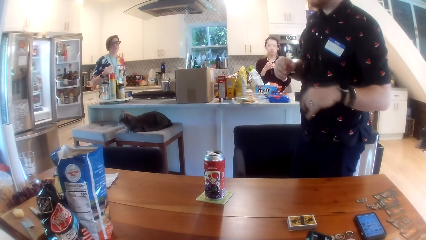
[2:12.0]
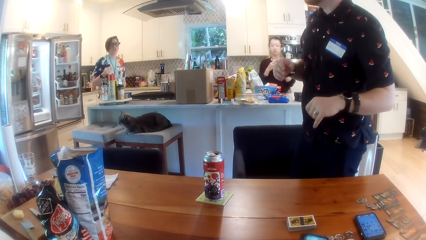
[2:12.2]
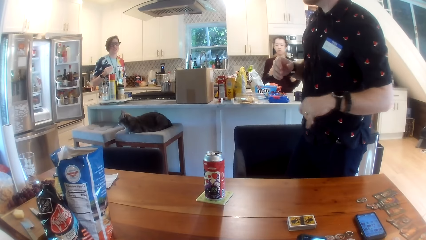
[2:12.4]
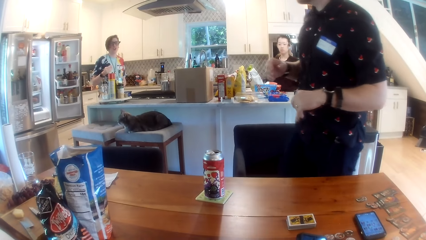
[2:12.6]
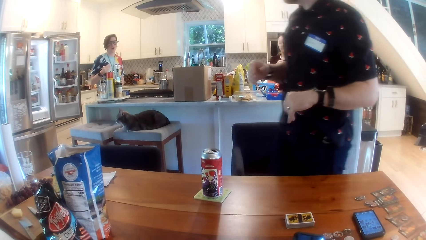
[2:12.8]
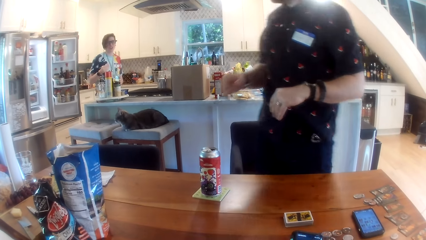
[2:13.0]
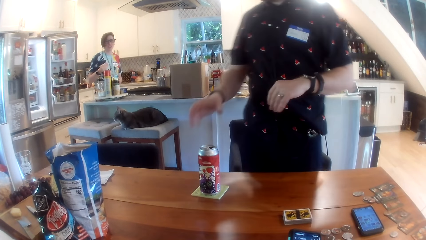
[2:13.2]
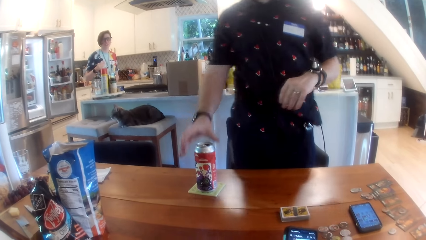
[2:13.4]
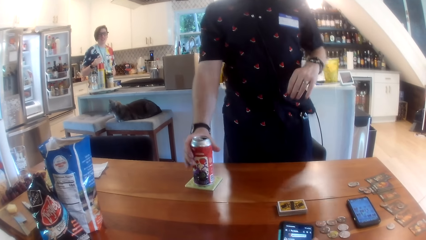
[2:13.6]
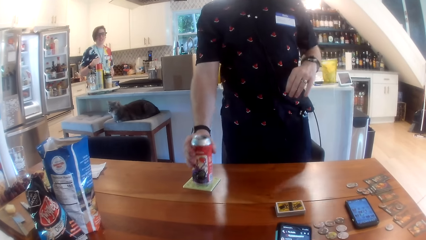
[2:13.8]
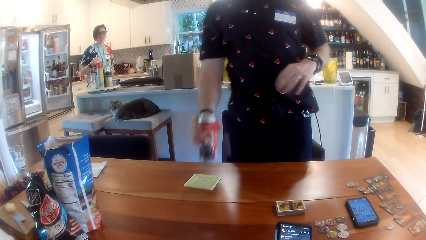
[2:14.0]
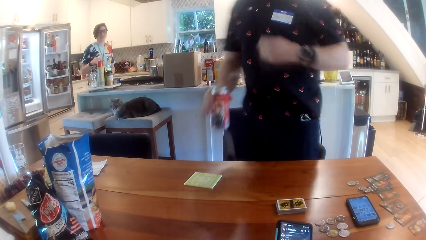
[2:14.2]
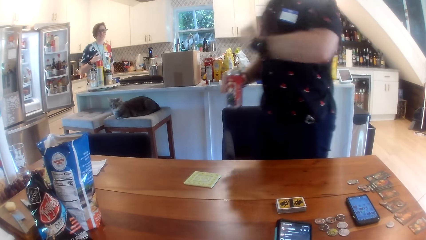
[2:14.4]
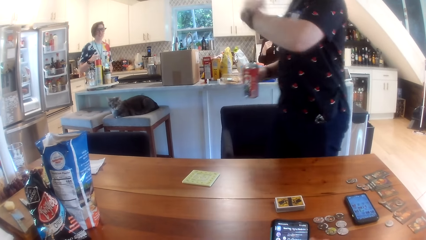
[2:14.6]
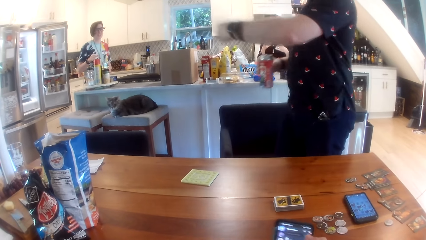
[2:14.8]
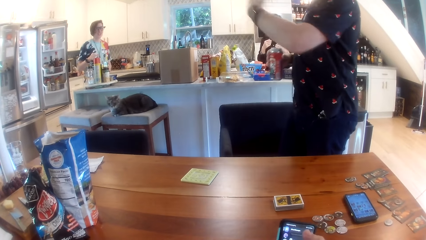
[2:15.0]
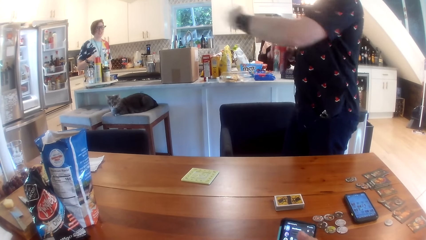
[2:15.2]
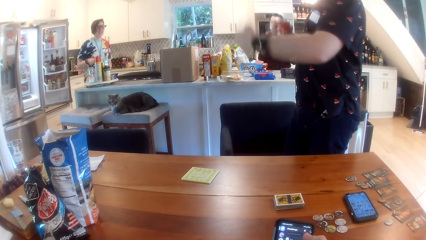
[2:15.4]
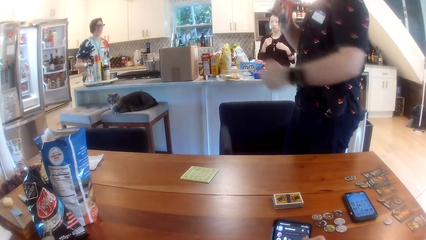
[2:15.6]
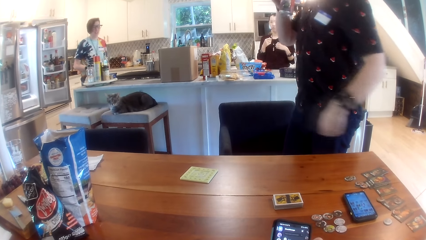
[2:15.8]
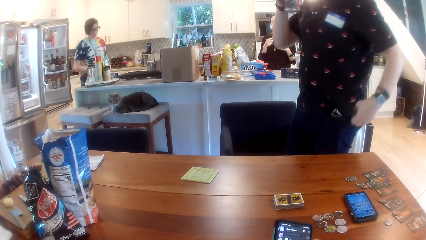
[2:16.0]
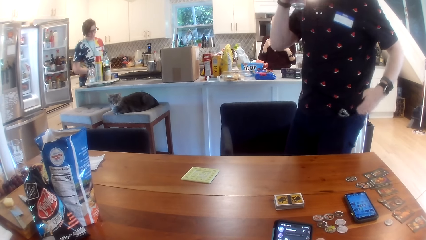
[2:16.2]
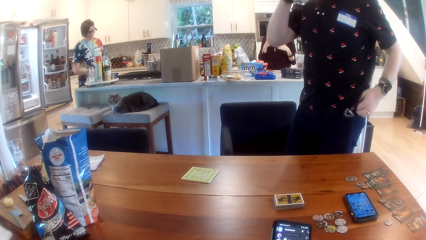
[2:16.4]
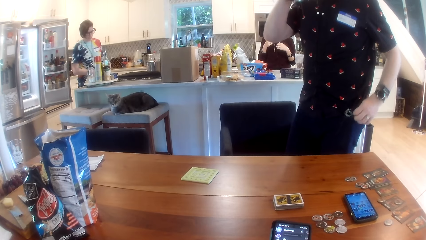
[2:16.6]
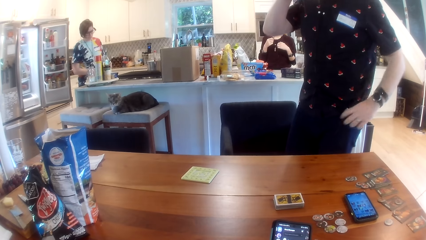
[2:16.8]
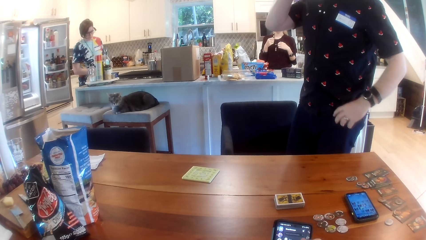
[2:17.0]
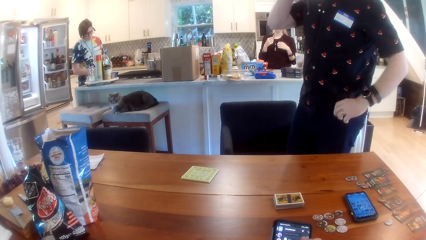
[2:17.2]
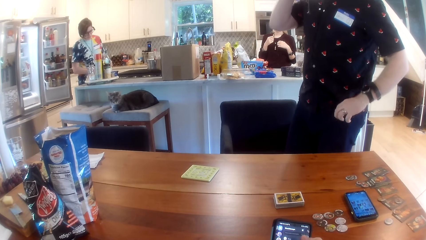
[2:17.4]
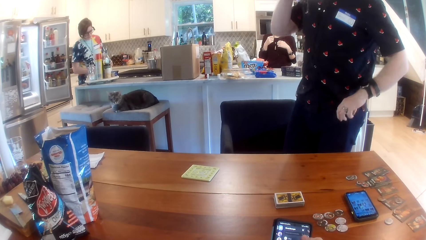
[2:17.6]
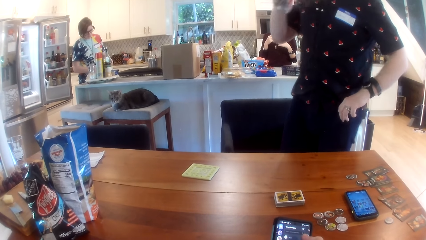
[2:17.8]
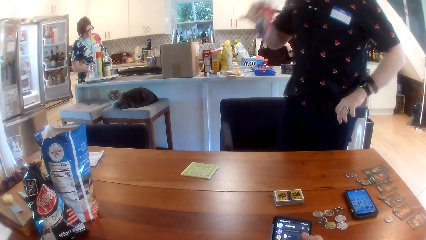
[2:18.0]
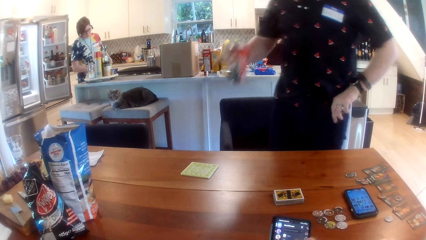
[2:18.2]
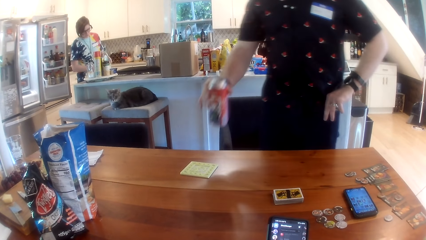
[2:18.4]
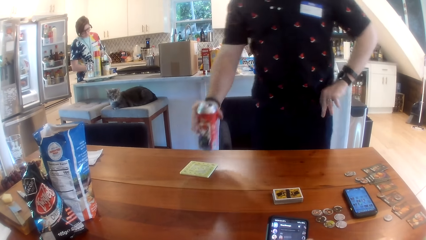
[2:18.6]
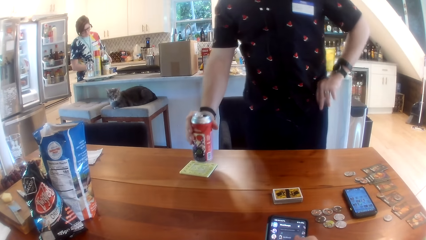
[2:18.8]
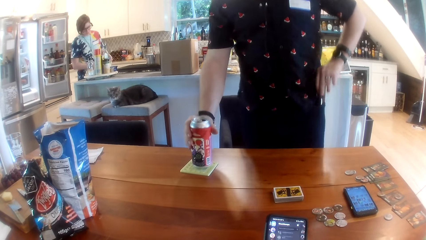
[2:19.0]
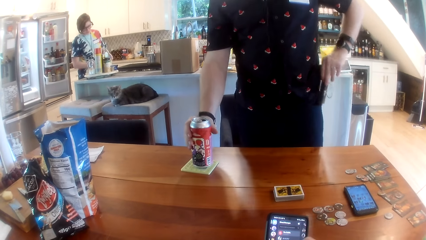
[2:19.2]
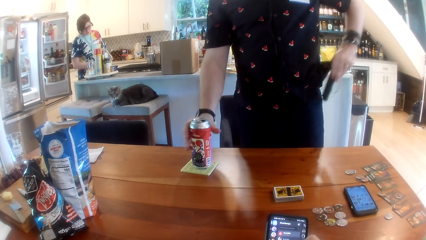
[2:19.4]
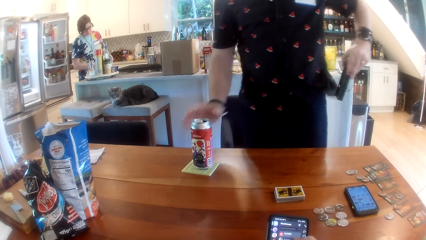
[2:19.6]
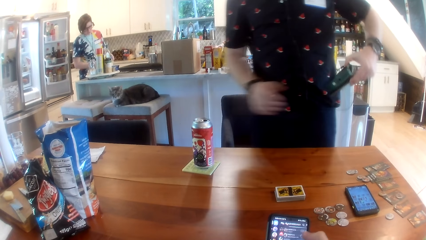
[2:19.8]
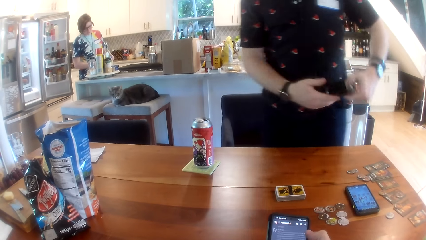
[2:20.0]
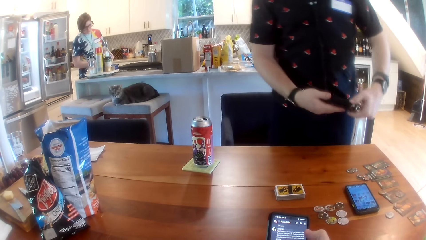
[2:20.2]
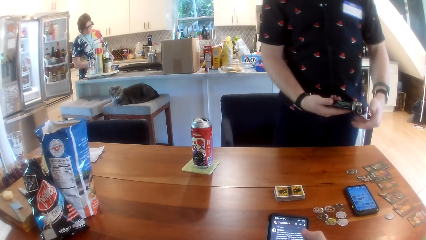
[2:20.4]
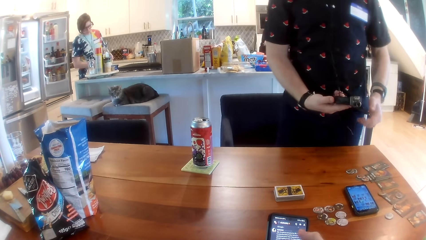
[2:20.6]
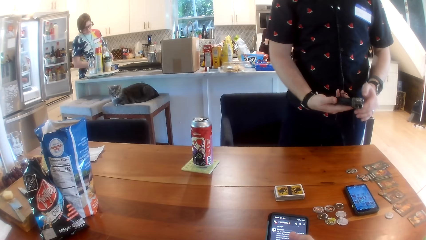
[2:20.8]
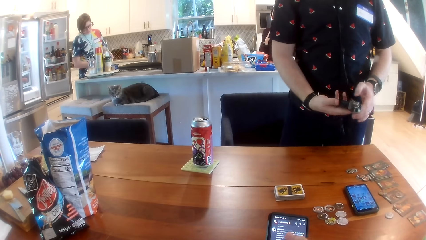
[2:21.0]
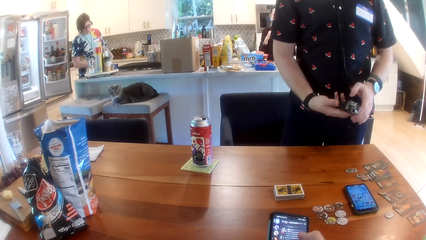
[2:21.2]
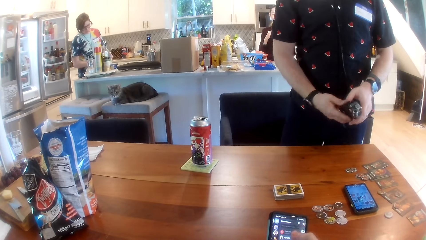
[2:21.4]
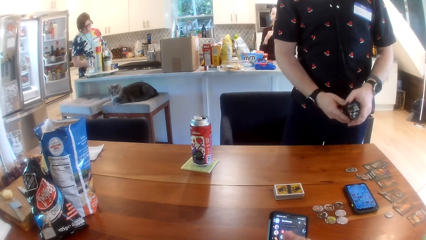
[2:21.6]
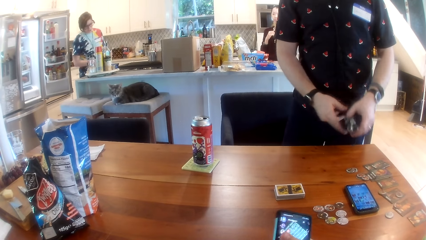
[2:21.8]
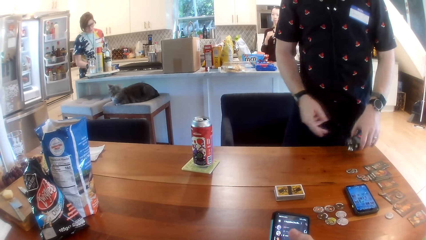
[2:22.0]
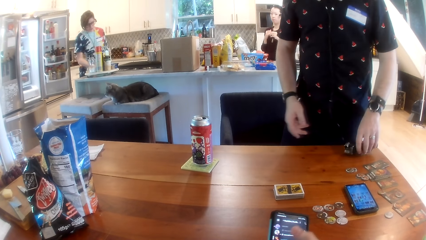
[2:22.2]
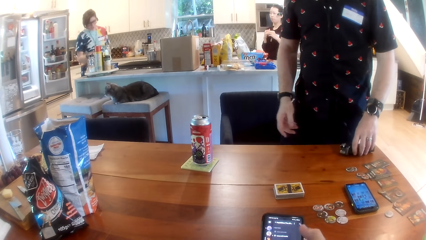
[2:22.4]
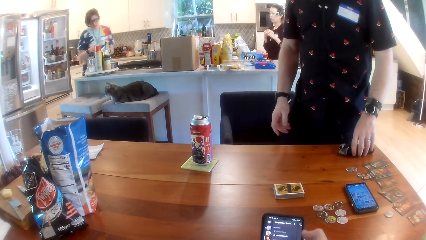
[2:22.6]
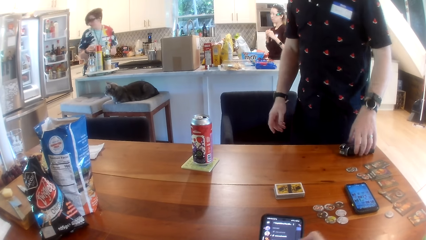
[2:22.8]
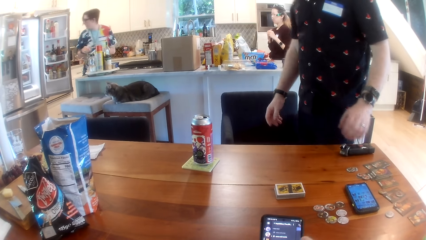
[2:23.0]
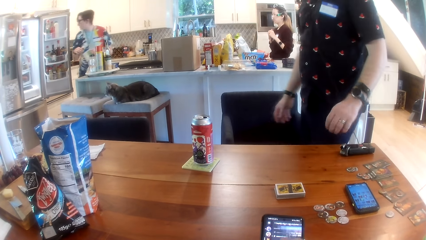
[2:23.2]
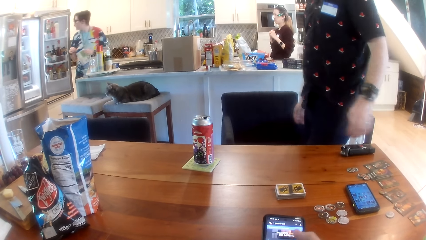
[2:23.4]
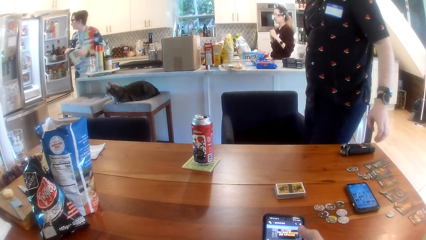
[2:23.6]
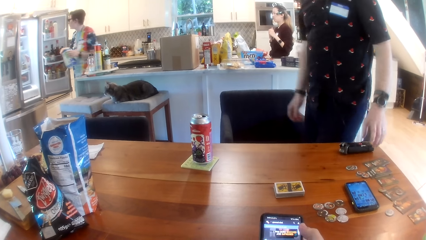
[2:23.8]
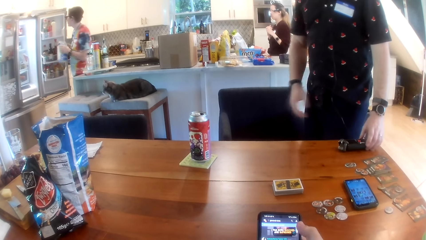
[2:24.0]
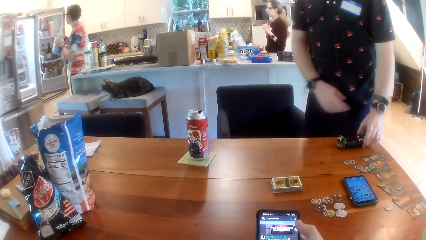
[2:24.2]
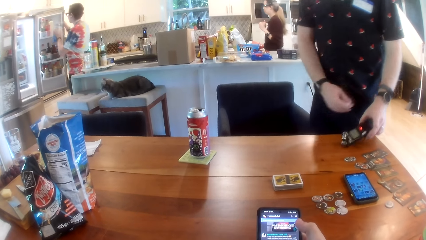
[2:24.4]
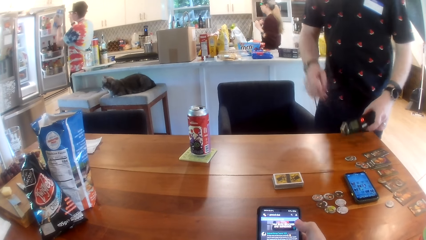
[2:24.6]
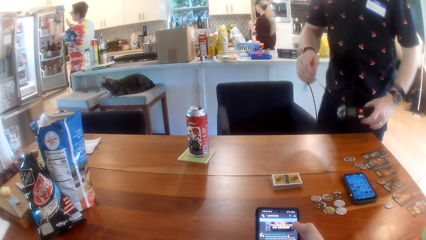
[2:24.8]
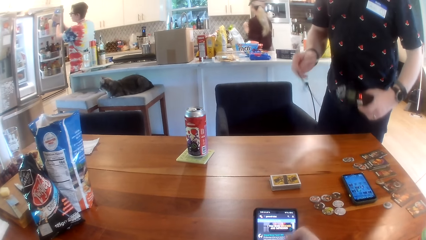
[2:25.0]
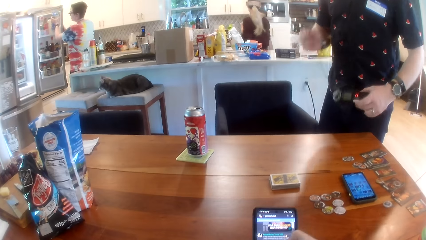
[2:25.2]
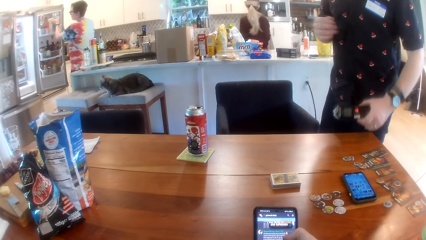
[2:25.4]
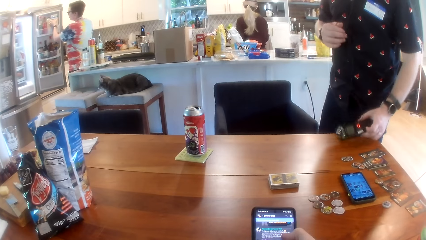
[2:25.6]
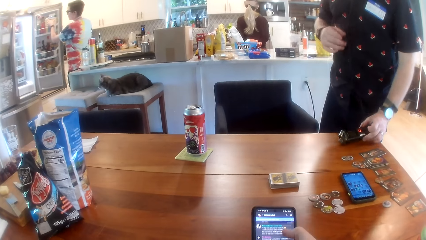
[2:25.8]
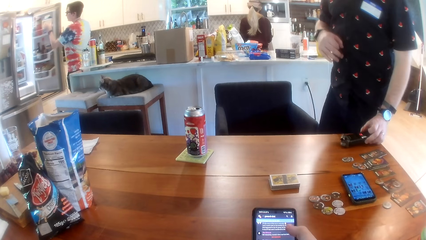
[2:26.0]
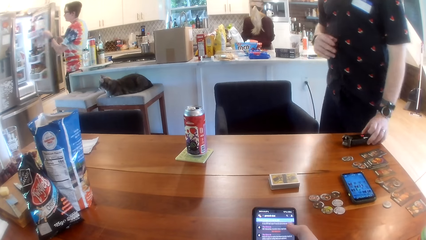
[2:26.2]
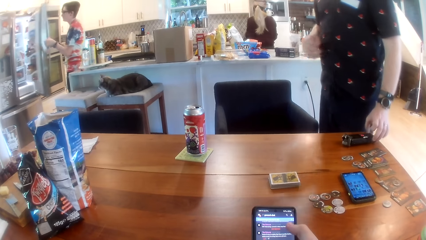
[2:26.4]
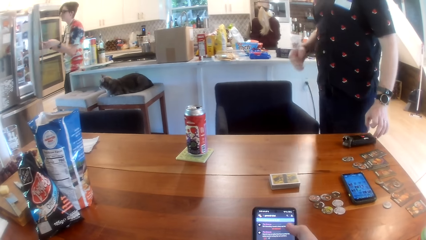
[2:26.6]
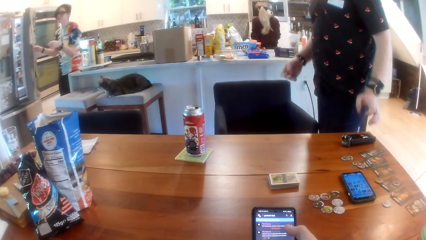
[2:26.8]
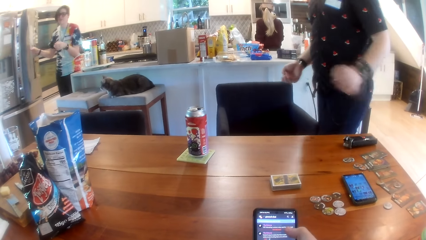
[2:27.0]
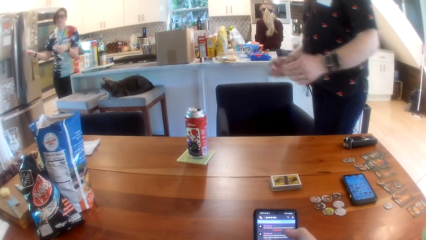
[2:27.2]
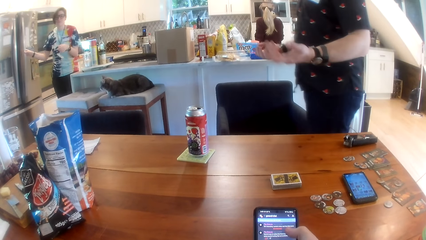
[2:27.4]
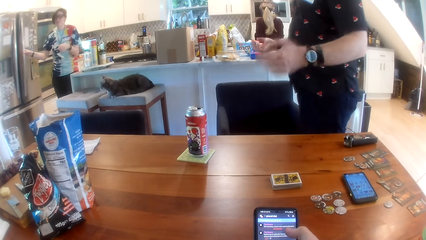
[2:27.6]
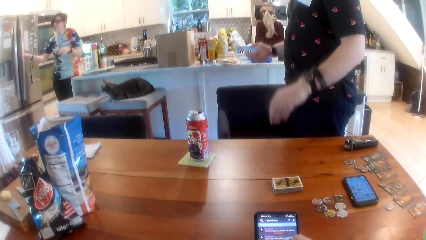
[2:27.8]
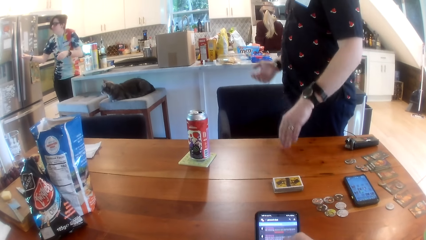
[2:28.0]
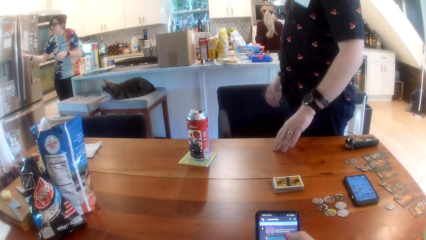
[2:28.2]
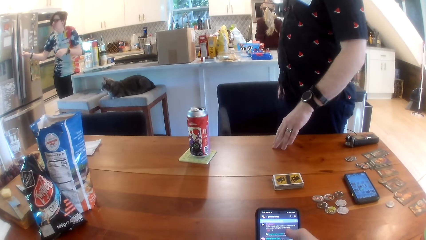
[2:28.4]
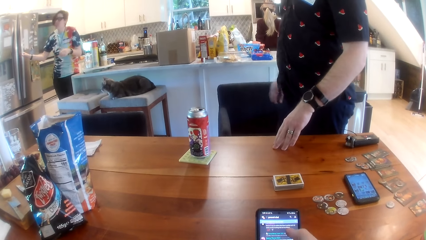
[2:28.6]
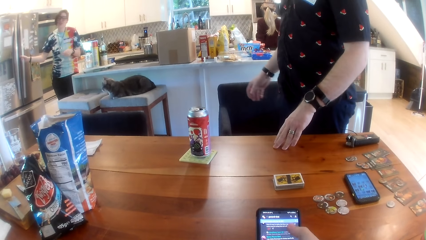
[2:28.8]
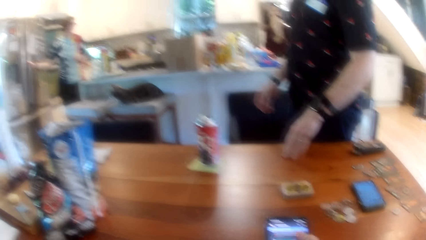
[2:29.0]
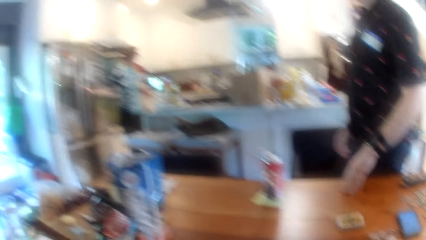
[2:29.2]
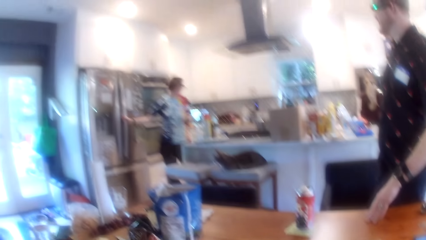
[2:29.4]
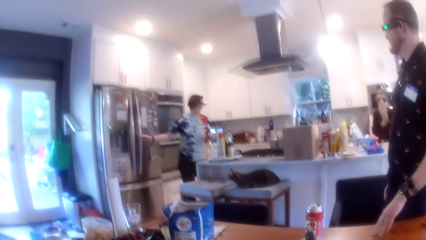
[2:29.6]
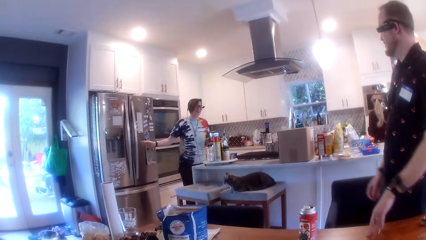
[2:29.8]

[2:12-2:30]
The man raises the can of drink from the table with his right hand. The man drinks from the can with his right hand. The man brings out a dictaphone from his left pocket with his left hand. The man drops the can with his right hand. The man passes the dictaphone from his left hand to his right hand. The man drops the dictaphone on the table with his left hand. The woman places the milk pack inside the fridge with her left hand. The man picks up the dictaphone on the table with his left hand. The man drops the dictaphone on the table with his left hand. The woman closes the fridge with her right hand.
